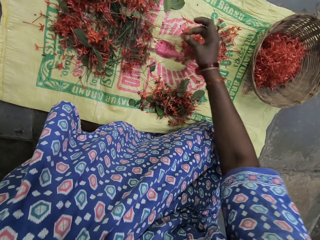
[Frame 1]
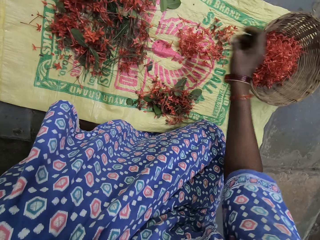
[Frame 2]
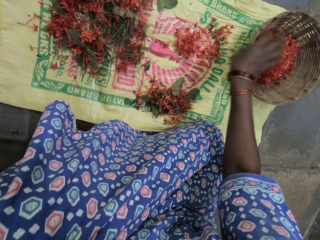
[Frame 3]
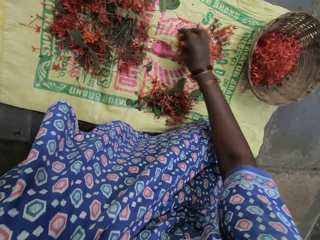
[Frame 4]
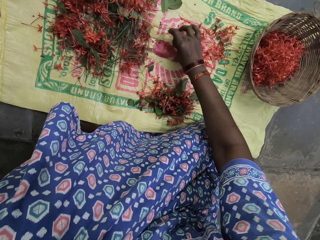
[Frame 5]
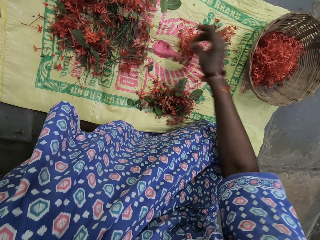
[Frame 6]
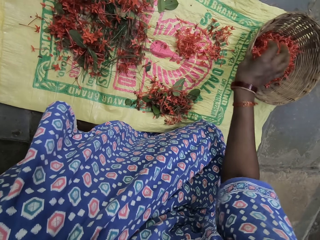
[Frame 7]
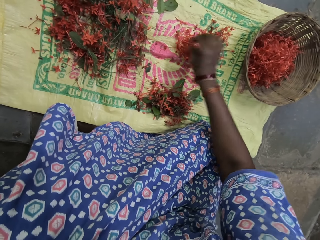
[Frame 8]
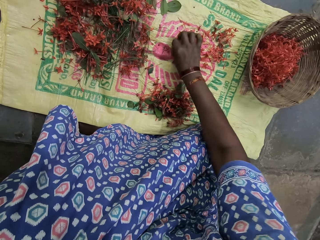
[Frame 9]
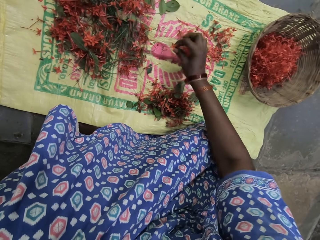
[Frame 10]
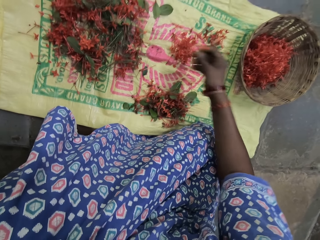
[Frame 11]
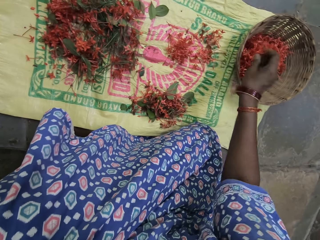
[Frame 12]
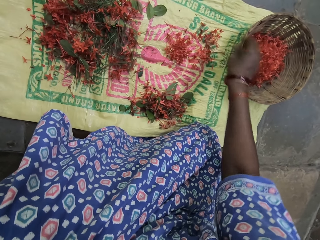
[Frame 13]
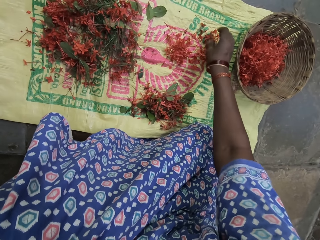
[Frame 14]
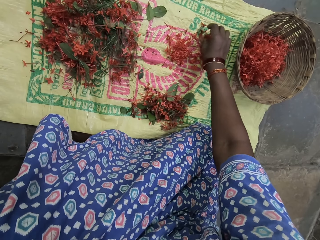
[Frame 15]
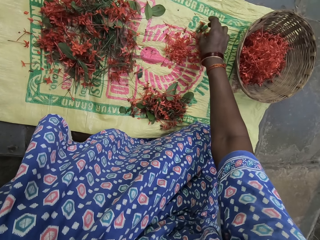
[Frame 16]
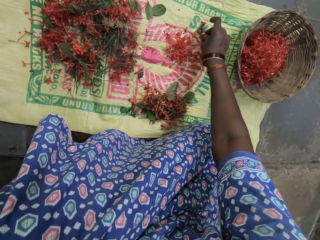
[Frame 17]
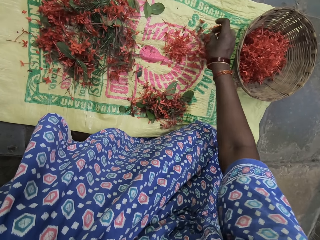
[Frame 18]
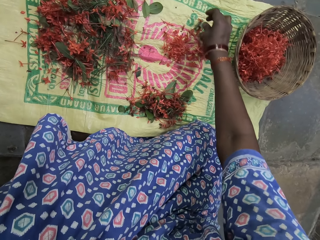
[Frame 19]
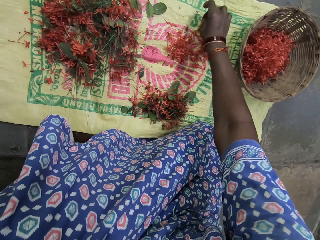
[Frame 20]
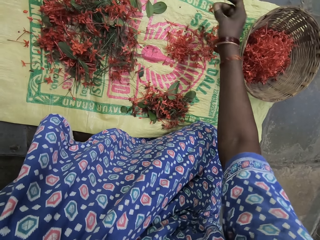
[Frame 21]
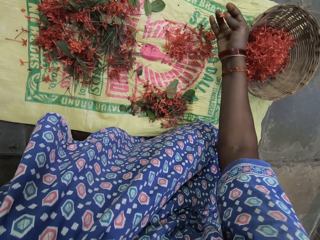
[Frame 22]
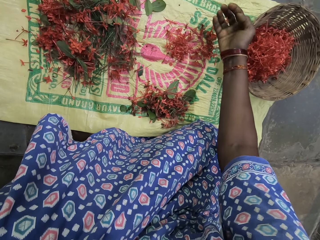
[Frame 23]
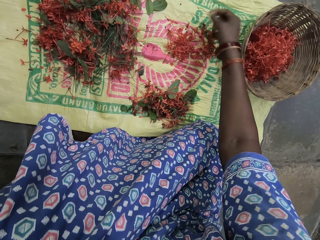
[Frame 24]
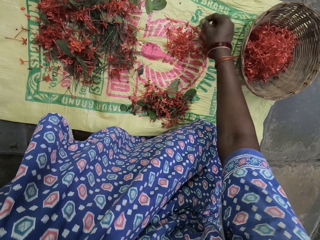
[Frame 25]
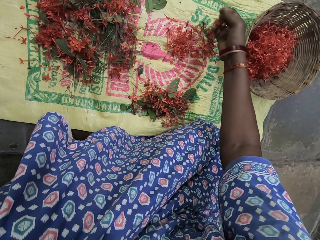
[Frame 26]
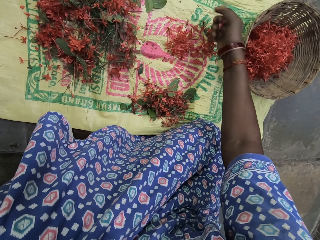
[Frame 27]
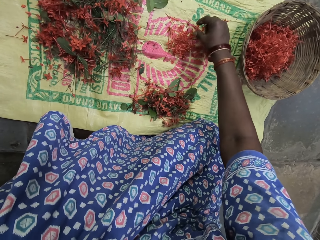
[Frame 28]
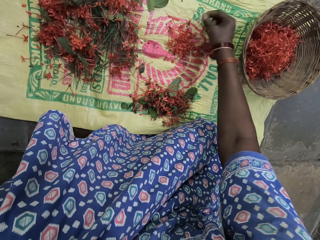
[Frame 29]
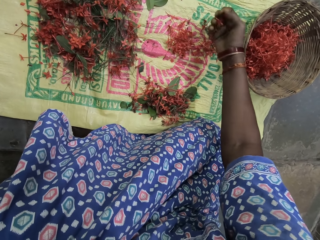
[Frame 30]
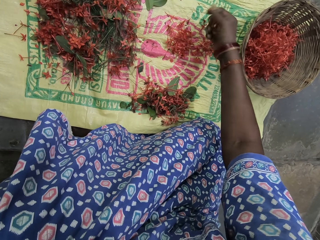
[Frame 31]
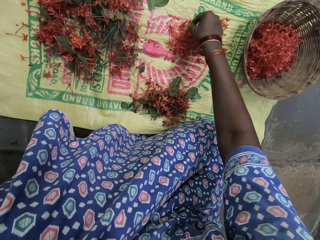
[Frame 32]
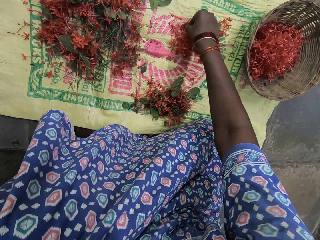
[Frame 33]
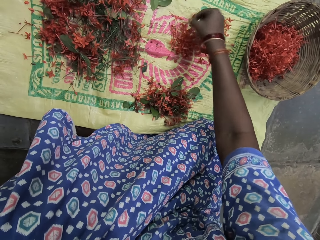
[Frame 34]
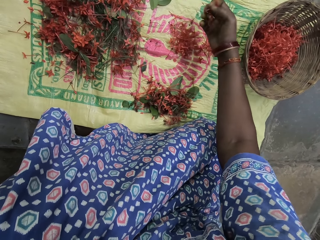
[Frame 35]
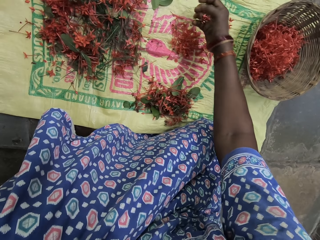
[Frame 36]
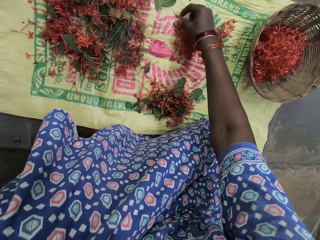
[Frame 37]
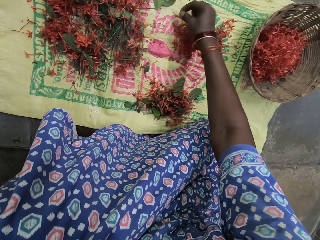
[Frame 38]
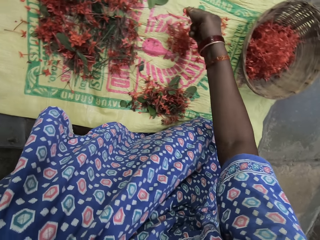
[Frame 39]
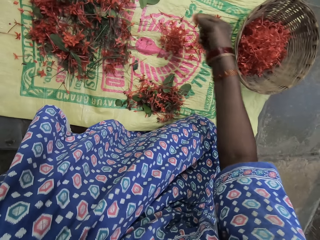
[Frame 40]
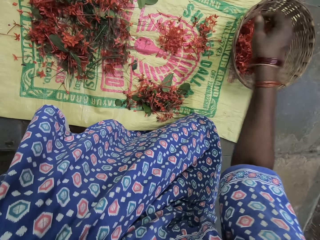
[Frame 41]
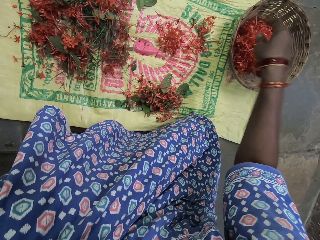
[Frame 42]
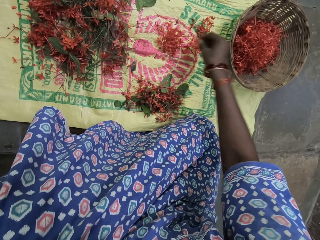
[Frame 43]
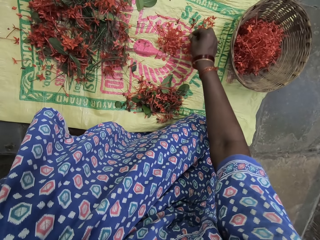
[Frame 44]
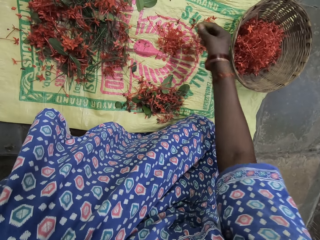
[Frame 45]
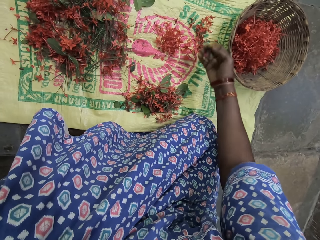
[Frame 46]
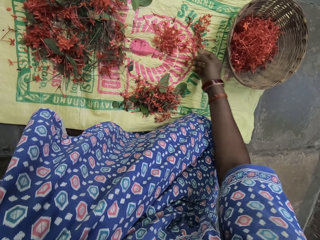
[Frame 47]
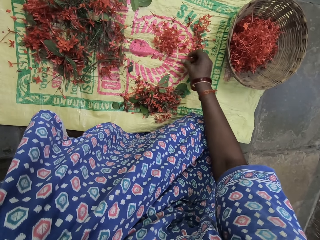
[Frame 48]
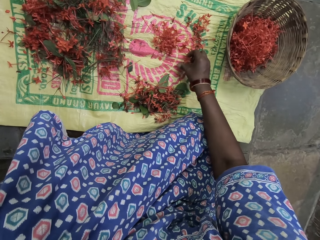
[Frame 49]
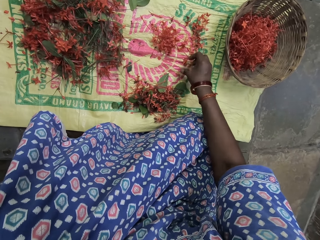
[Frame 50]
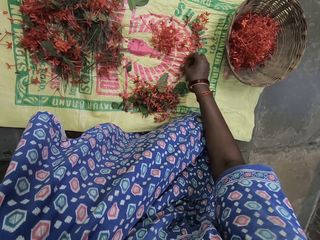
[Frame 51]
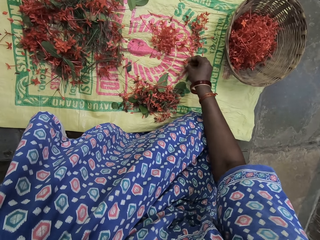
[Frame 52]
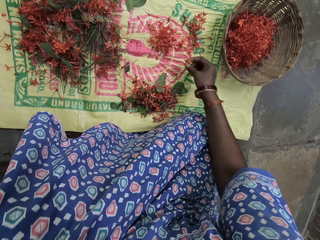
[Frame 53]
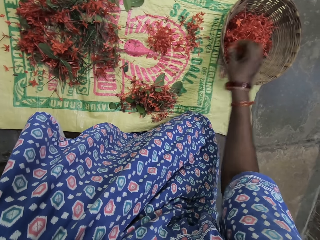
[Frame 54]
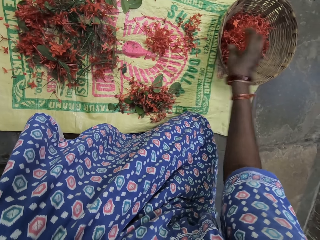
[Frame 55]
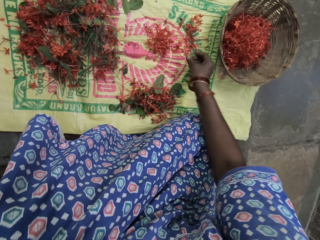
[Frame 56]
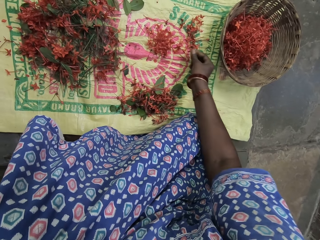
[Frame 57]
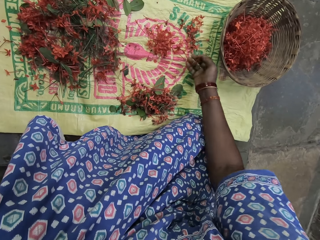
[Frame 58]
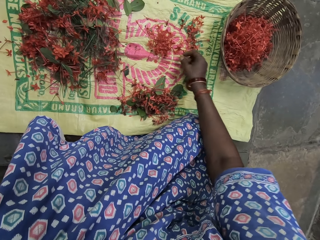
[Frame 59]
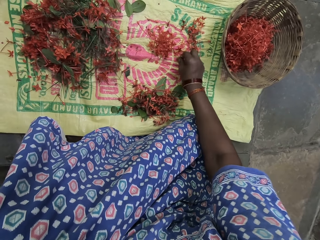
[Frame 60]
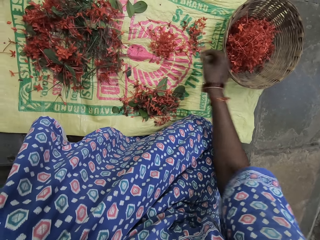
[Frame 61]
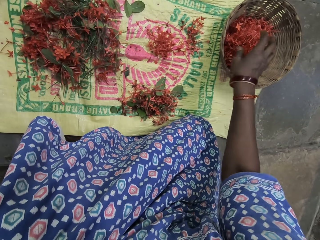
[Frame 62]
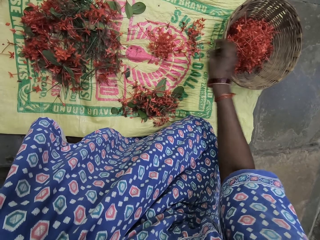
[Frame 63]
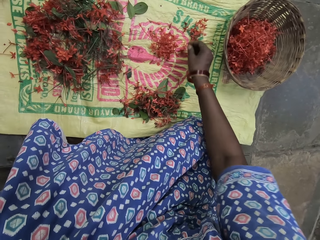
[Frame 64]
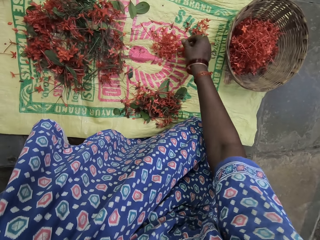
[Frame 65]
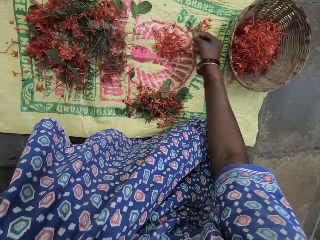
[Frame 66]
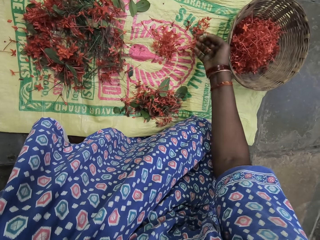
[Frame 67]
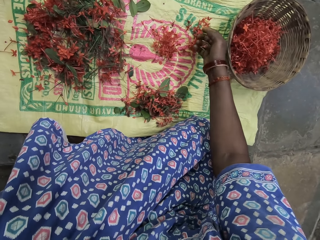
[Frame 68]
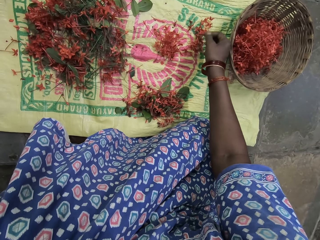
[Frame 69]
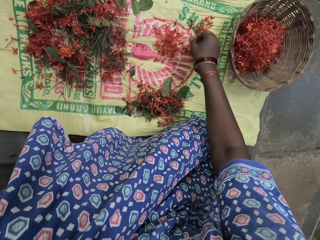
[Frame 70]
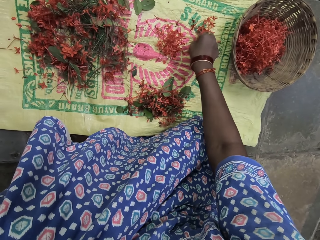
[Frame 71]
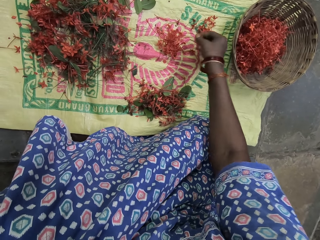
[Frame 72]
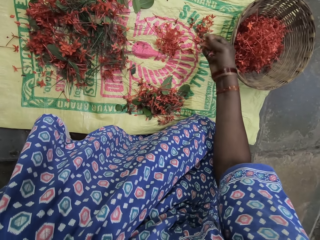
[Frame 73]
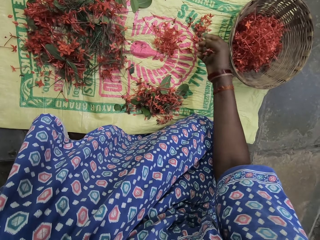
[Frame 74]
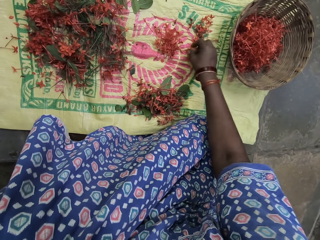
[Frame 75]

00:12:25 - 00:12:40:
The camera wearer picks up the filament of a flower from the sack and puts the filament of a flower inside the basket. They pick up the filament of a flower from the sack and put the filament of a flower inside the basket. They pick up the filament of a flower from the sack and put the filament of a flower inside the basket. They pick up the filaments of a flower from the sack and put the filaments of a flower inside the basket. They pick up the filaments of a flower from the sack and put the filaments of a flower inside the basket. They pick up the filaments of a flower from the sack and put the filaments of a flower inside the basket. They pick up the filaments of a flower from the sack.

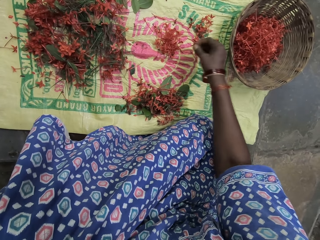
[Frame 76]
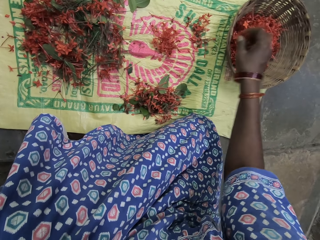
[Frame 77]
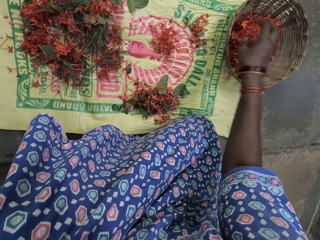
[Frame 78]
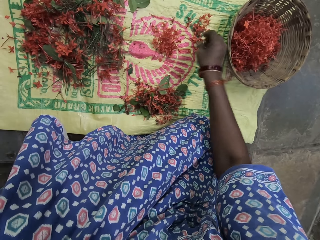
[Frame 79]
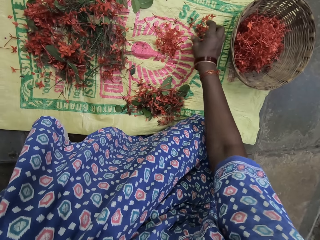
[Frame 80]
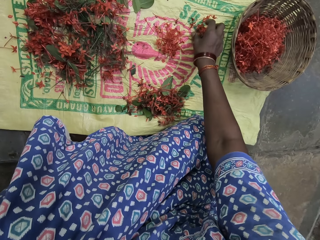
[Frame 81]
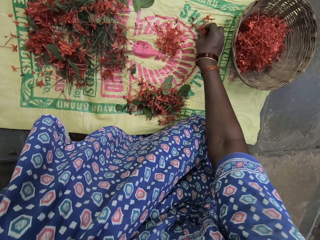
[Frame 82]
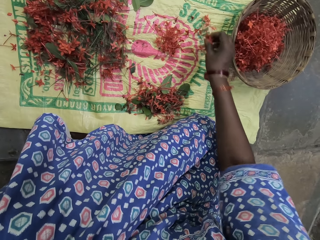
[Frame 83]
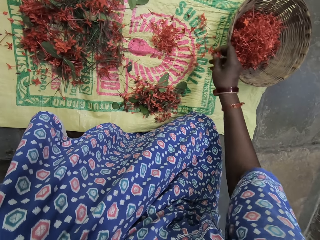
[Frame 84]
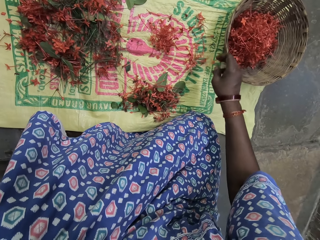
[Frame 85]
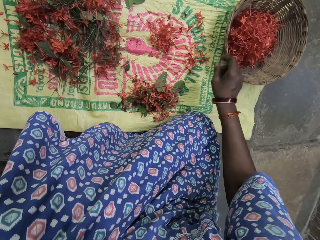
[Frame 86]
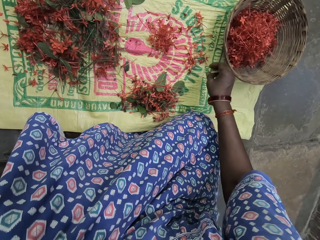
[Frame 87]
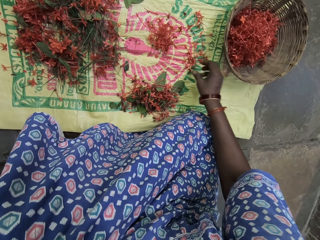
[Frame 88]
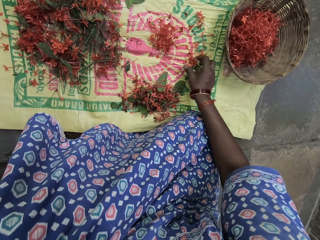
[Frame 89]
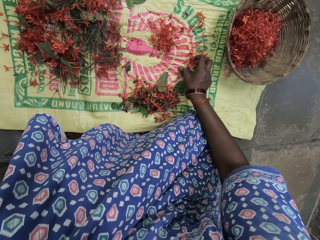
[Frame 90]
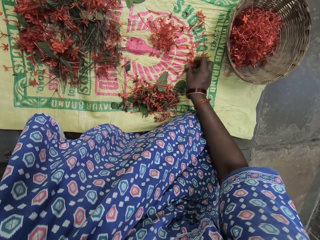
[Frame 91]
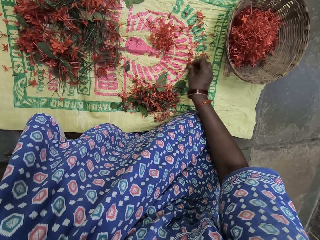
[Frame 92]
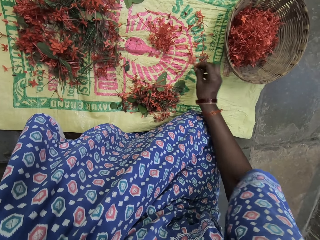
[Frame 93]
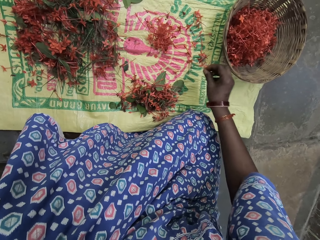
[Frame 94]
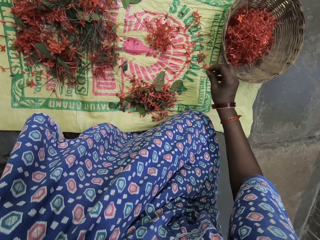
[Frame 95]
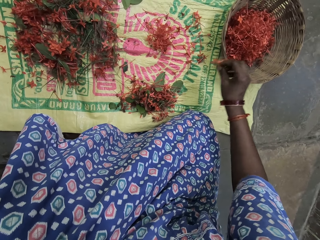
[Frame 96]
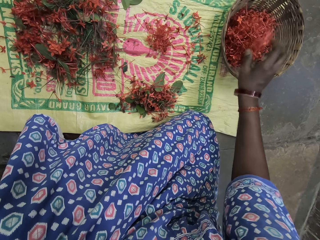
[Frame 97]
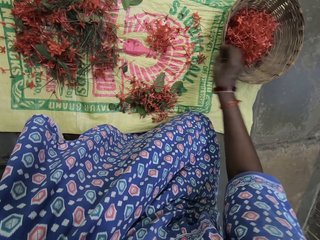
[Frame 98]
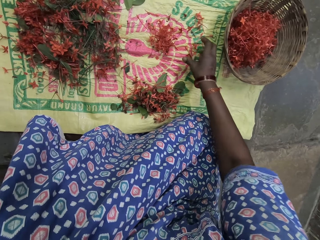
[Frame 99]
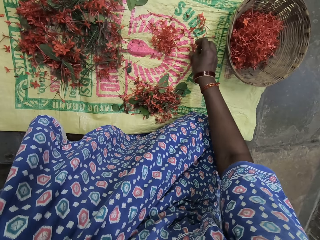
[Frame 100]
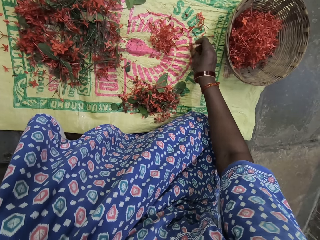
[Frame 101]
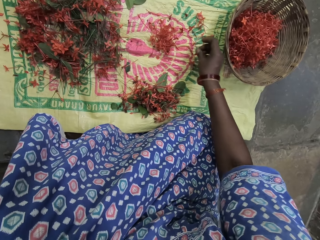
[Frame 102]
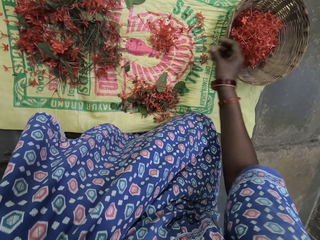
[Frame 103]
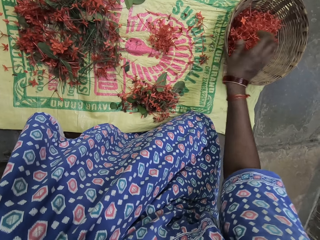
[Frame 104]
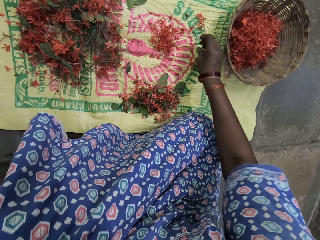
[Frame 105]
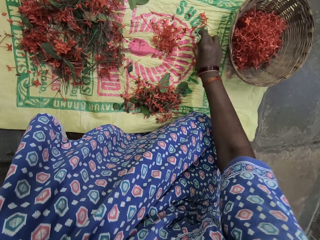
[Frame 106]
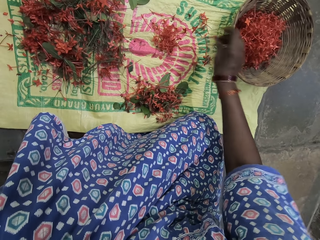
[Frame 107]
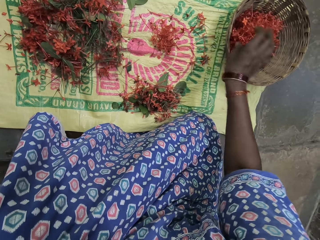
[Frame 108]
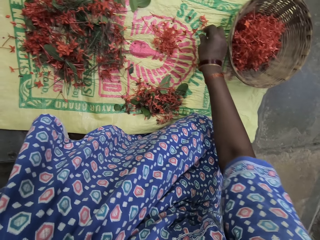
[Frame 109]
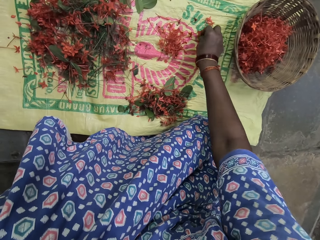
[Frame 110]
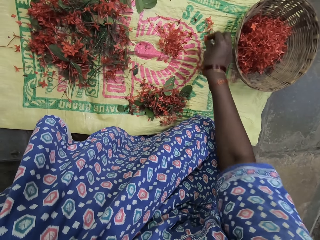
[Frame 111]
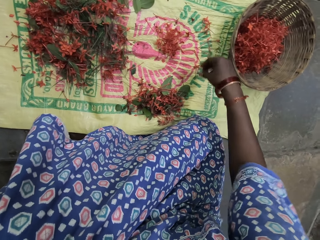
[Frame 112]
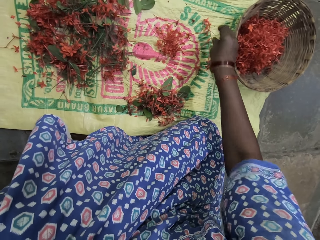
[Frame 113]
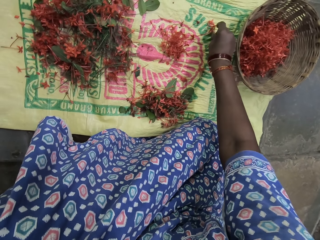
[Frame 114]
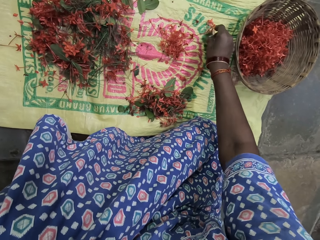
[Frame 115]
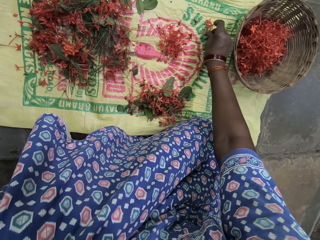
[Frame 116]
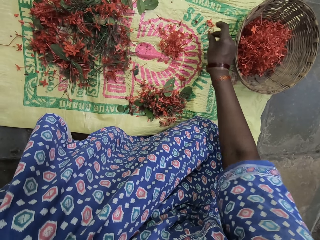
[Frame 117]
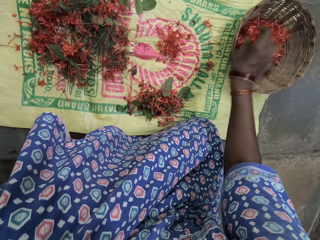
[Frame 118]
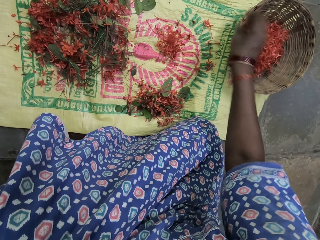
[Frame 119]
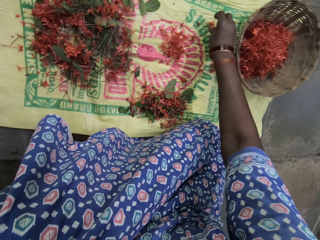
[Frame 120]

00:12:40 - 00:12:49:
The camera wearer puts the filaments of a flower inside the basket. They move the filaments of a flower on the sack. They pick up the filaments of a flower from the sack and put the filaments of a flower inside the basket. They pick up the filaments of a flower from the sack and put the filaments of a flower inside the basket. They pick up the filament of a flower from the sack and put the filament of a flower inside the basket. They move the filament of a flower on the sack. They pick up the filament of a flower from the sack and put the filament of a flower inside the basket.
